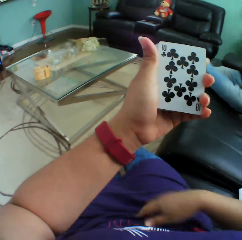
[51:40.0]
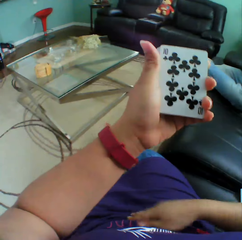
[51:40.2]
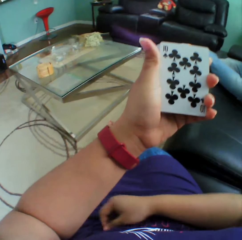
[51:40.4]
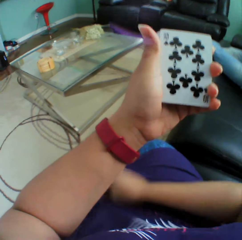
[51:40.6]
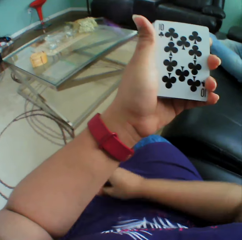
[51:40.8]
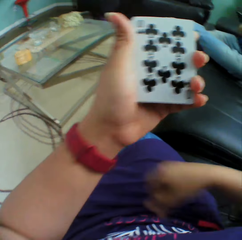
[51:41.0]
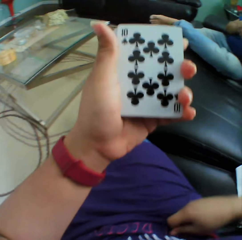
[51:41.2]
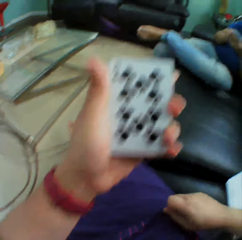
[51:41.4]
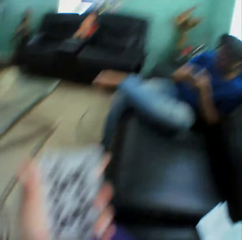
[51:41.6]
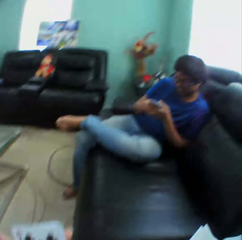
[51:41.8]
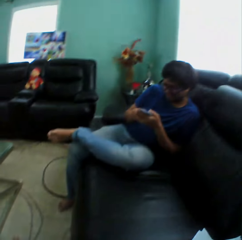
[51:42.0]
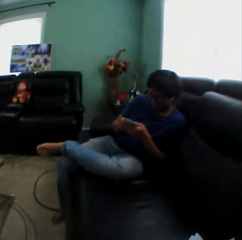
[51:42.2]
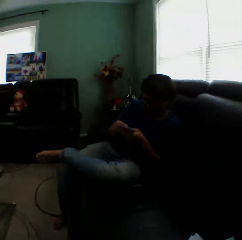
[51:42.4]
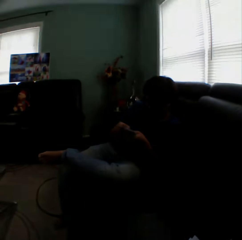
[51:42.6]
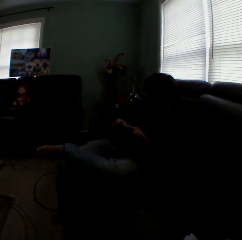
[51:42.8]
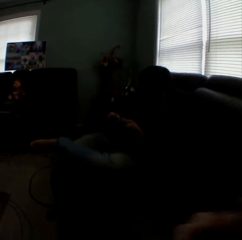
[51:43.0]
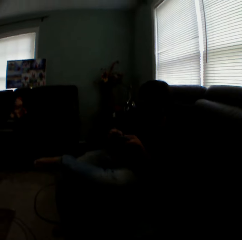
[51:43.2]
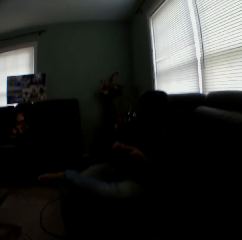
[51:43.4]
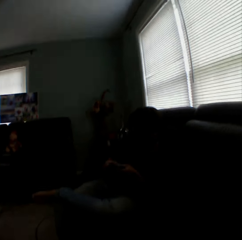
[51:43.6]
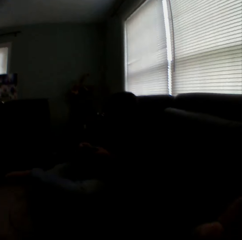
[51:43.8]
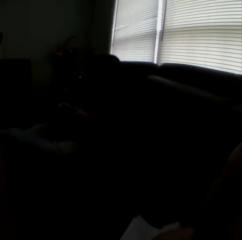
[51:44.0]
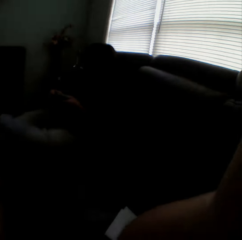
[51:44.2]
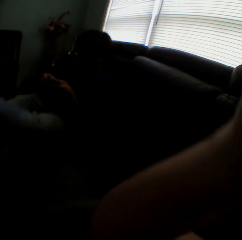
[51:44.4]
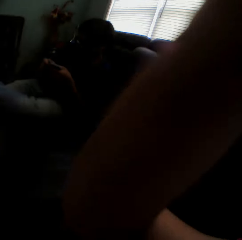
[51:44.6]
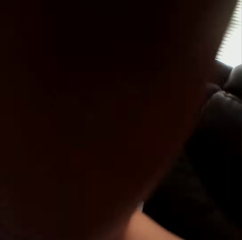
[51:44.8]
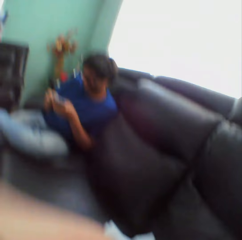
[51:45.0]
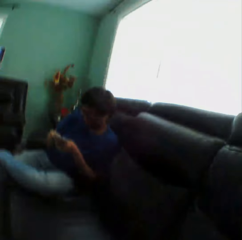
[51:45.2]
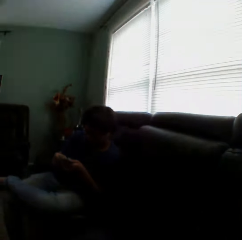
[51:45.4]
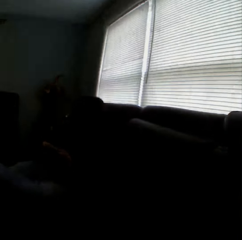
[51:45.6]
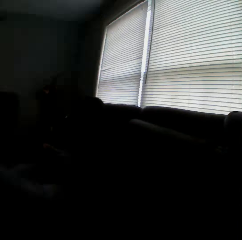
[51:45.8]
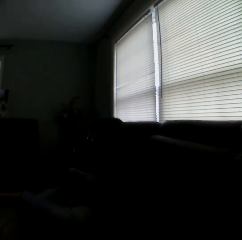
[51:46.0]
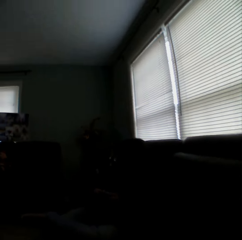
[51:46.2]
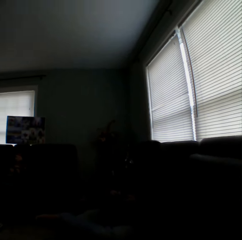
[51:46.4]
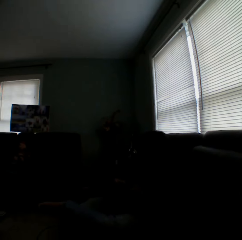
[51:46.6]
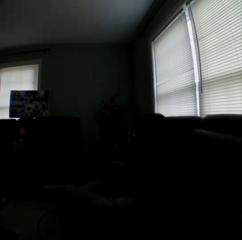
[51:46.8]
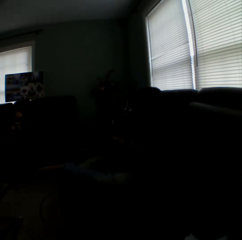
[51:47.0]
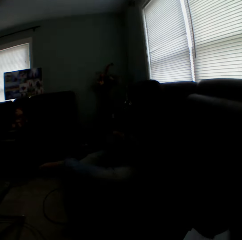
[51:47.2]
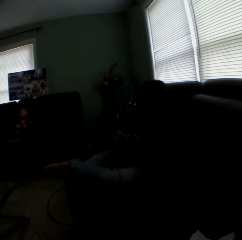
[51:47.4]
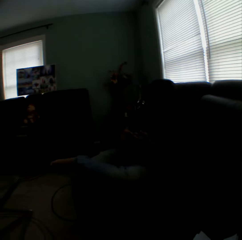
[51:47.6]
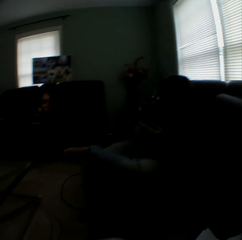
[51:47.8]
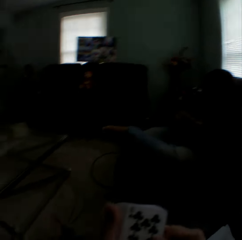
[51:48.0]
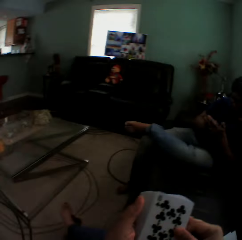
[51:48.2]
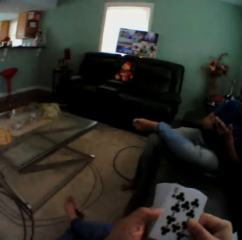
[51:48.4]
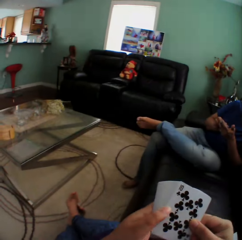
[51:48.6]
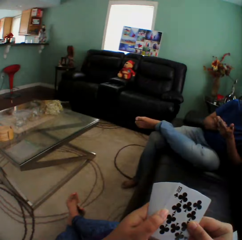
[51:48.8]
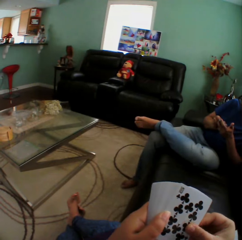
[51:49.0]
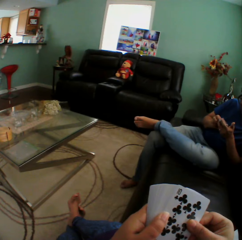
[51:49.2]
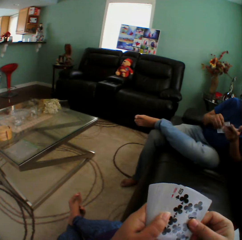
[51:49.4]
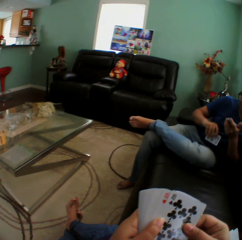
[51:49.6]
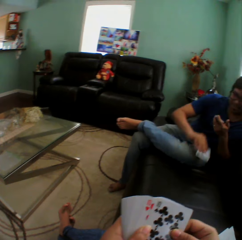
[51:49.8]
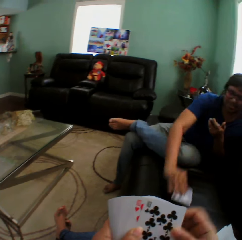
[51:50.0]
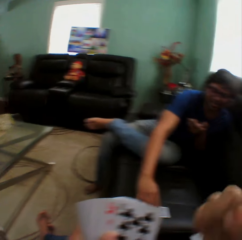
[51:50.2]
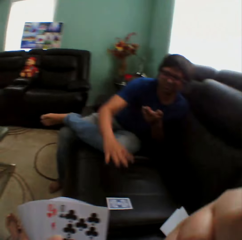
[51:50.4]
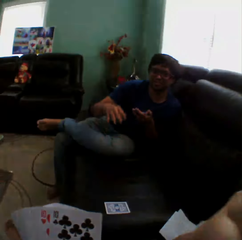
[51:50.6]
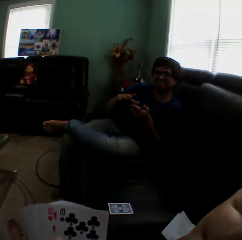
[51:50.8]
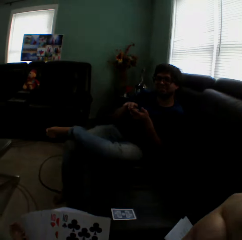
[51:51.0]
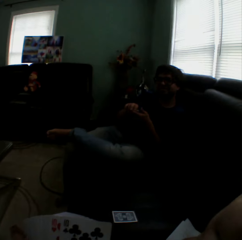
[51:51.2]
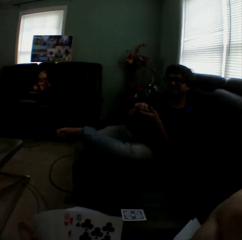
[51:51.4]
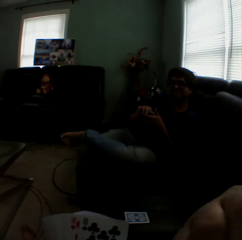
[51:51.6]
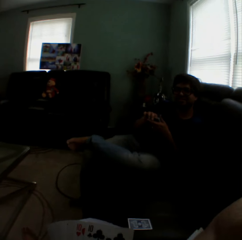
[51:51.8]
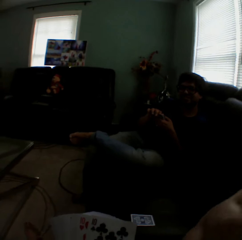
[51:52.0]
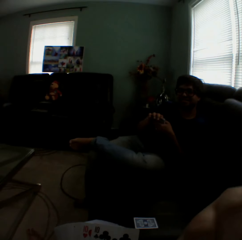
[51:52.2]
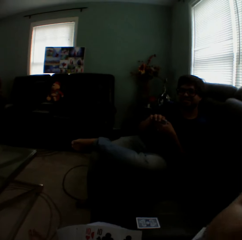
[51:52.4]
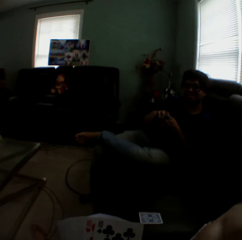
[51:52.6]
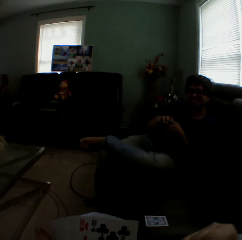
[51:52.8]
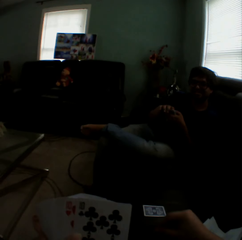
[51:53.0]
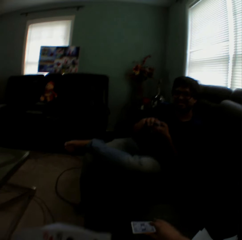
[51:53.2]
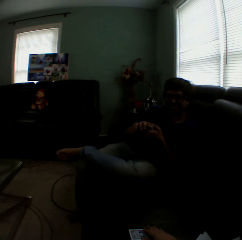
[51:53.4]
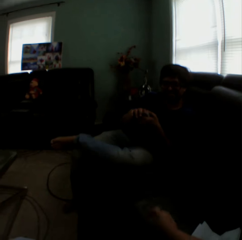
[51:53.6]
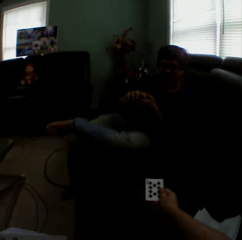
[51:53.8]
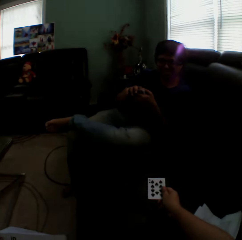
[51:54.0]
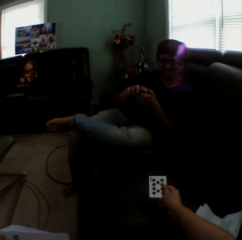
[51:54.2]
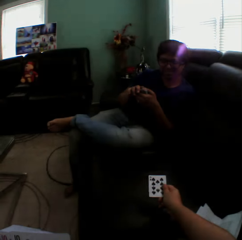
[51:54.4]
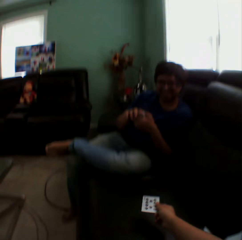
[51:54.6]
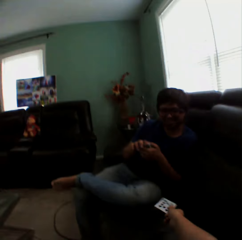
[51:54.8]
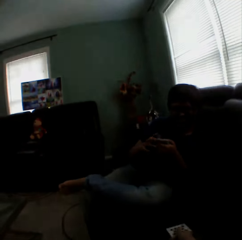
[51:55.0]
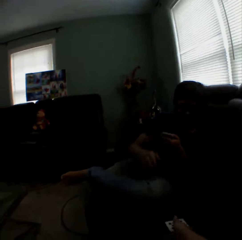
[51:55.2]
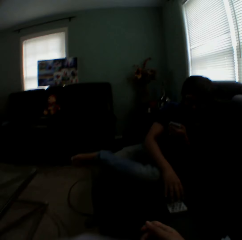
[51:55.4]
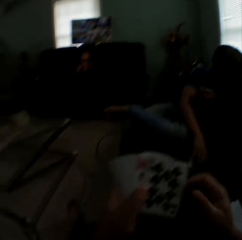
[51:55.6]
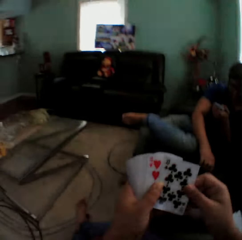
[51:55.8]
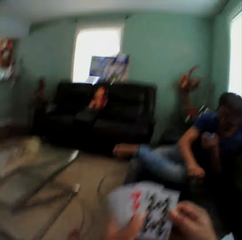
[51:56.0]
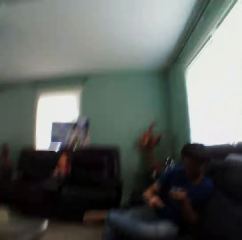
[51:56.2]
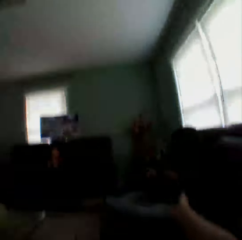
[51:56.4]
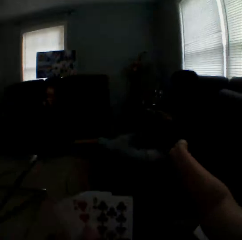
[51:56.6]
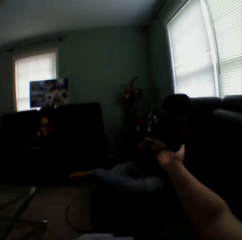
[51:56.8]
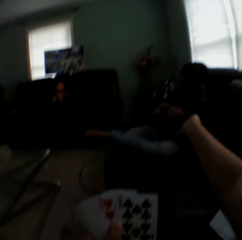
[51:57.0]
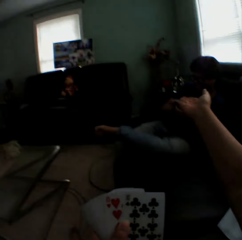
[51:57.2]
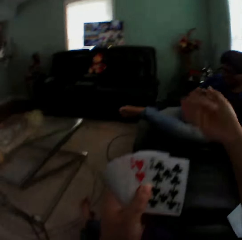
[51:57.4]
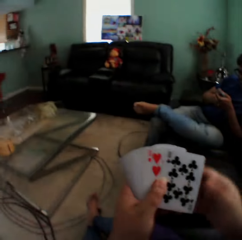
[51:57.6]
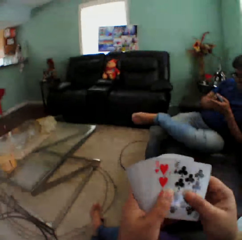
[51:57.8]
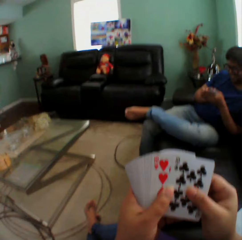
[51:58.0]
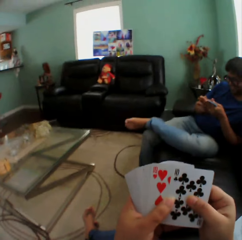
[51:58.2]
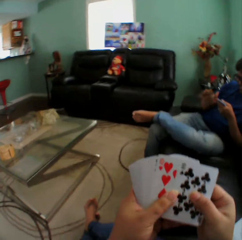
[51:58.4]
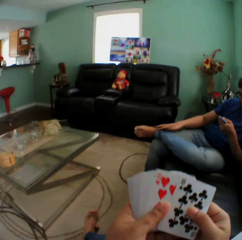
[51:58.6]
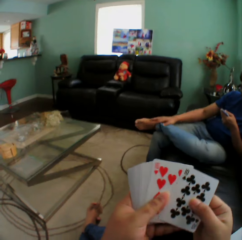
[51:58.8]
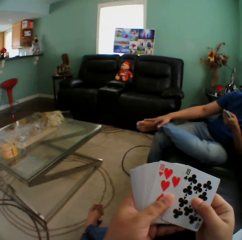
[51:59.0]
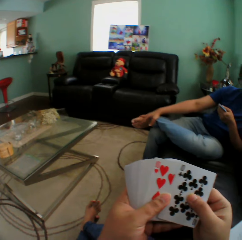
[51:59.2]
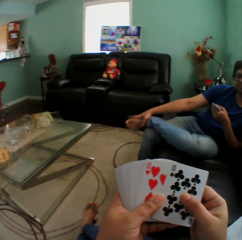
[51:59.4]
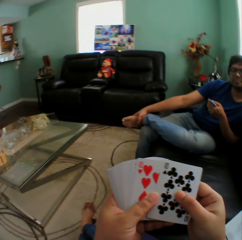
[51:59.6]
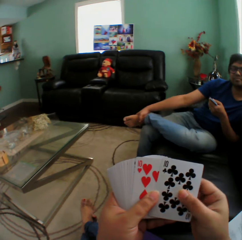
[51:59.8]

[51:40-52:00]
The camera wearer straightens her shirt. She moves her hand. A man puts a card on the couch. The man plays a card game with the camera wearer. The camera wearer scratches her face. She holds the card. She throws the card to the man. The man picks up the card. The camera wearer gestures with her hand.

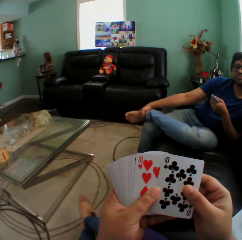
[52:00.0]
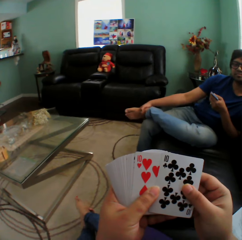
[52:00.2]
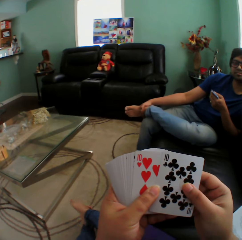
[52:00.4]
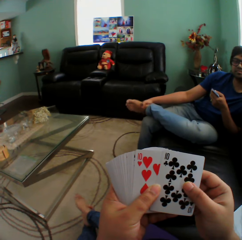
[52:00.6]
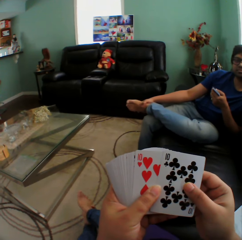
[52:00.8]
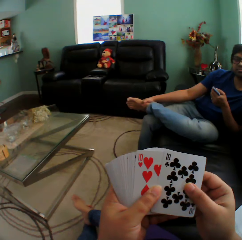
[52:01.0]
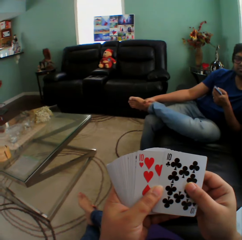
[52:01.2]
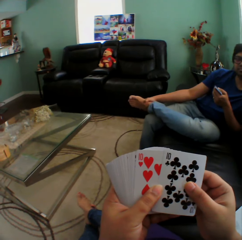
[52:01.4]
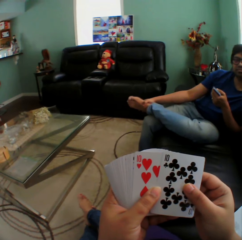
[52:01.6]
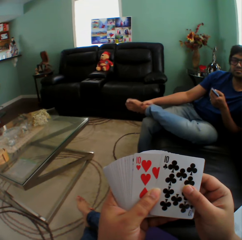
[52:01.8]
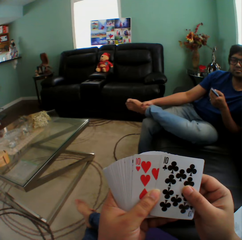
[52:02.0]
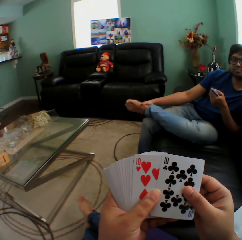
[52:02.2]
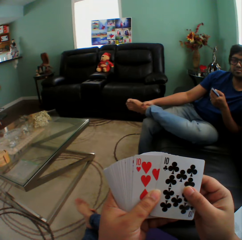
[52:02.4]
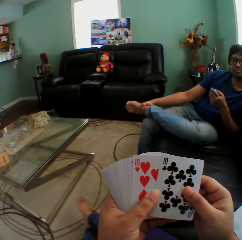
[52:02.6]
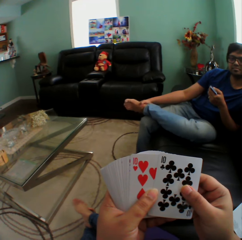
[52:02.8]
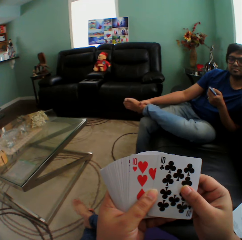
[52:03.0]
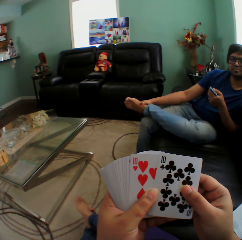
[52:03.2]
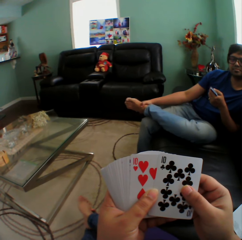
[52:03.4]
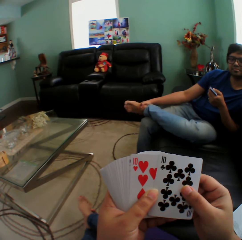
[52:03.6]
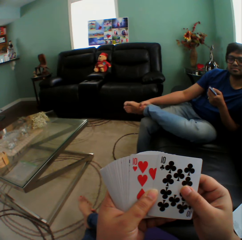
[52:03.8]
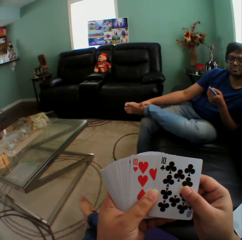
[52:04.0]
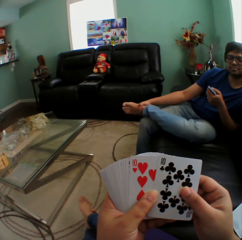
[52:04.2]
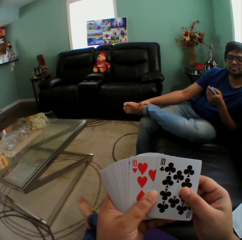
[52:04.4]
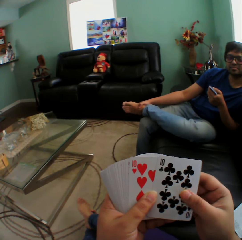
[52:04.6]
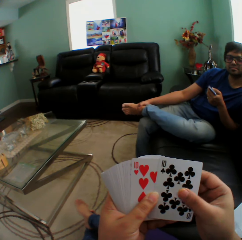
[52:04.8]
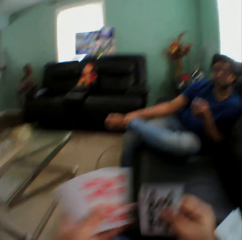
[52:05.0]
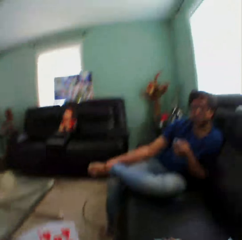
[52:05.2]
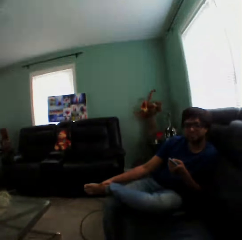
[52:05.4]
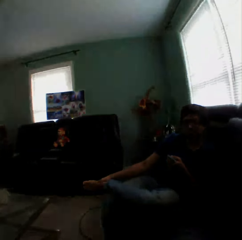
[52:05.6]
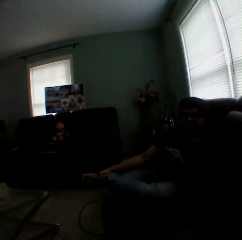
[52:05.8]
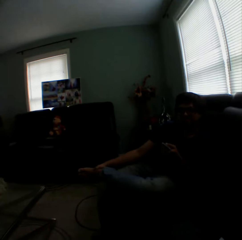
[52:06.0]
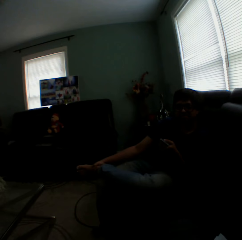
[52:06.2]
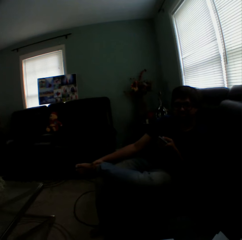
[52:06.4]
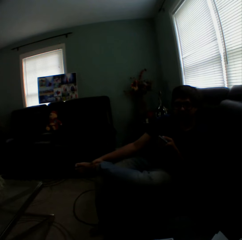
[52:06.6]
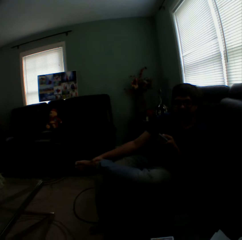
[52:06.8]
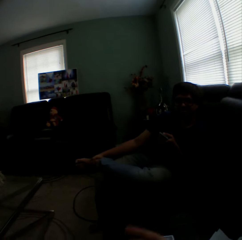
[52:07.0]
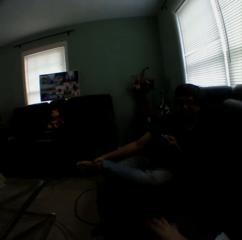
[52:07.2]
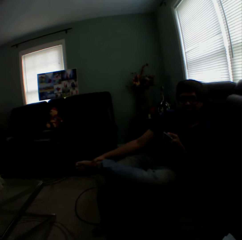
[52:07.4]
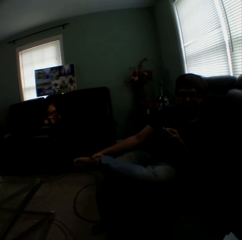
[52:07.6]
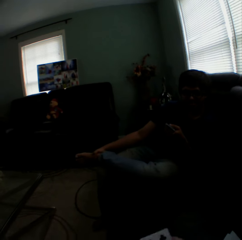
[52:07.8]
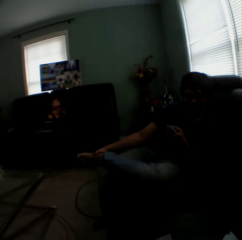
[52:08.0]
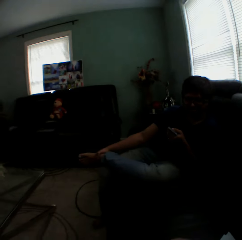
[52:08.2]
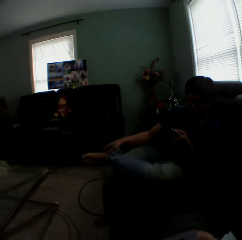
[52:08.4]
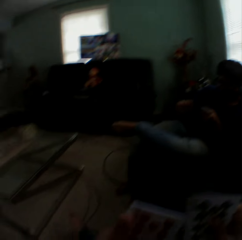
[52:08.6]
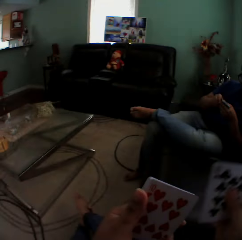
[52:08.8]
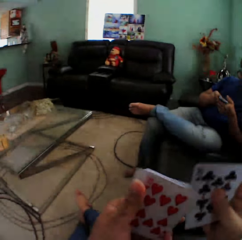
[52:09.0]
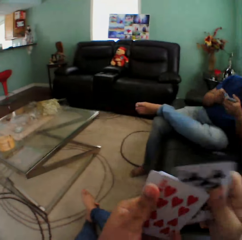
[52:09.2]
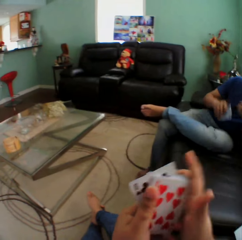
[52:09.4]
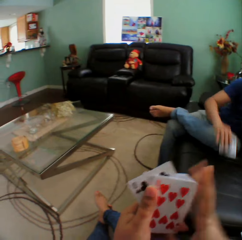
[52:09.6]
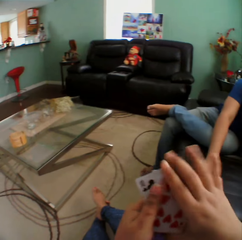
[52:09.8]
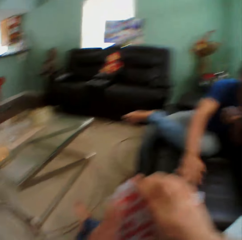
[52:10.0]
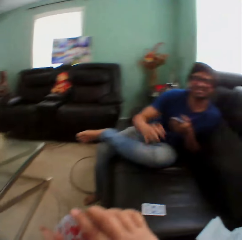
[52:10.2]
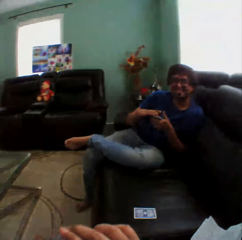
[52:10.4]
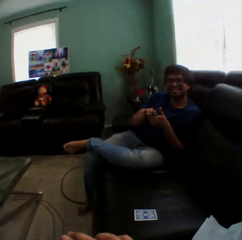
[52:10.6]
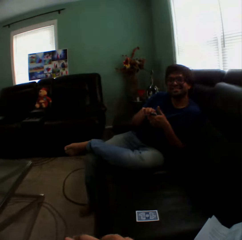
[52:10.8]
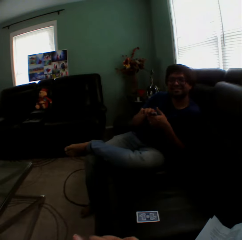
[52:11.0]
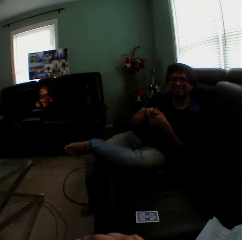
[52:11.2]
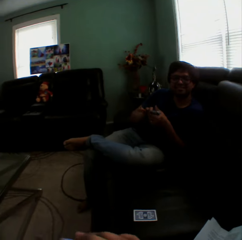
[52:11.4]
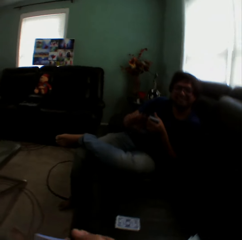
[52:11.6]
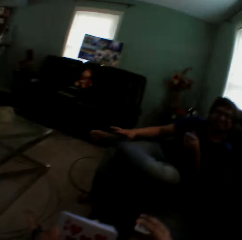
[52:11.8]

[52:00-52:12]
The camera wearer looks at the cards. He plays a card game with a man. He moves his hand on the couch. The man puts a card on the couch.
